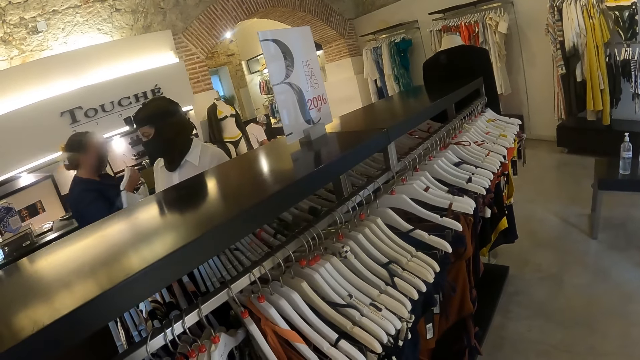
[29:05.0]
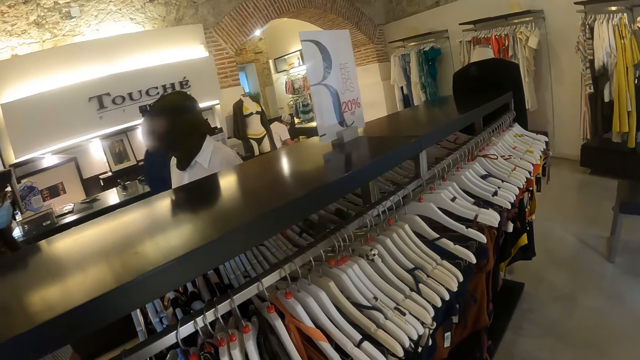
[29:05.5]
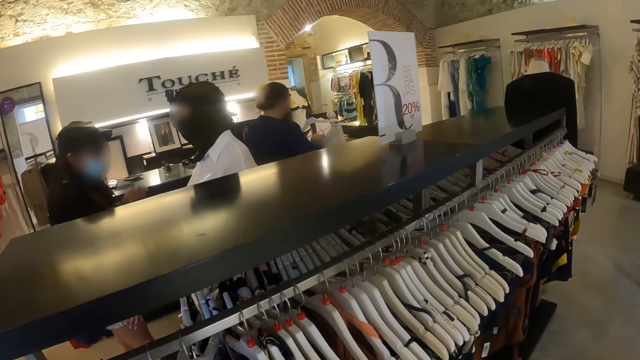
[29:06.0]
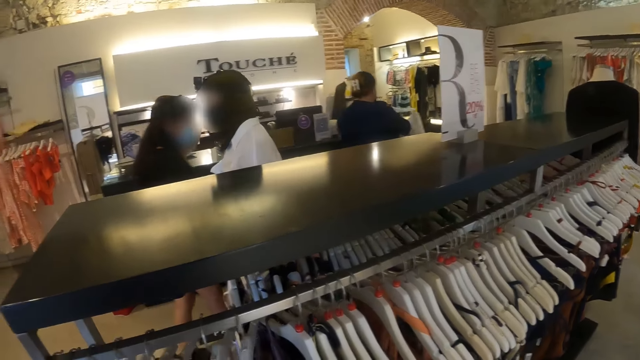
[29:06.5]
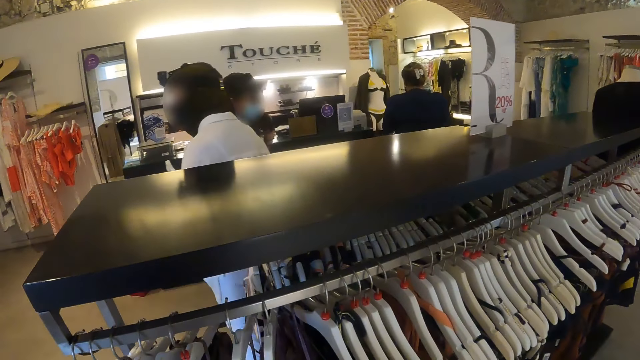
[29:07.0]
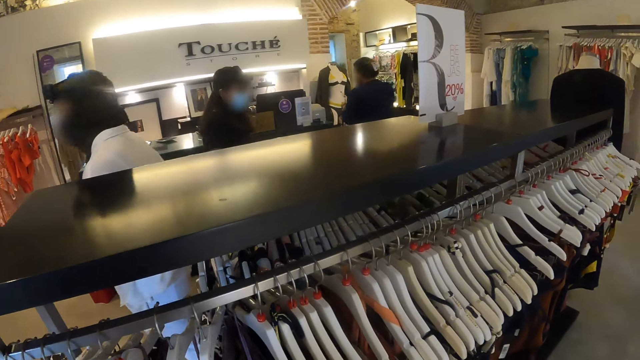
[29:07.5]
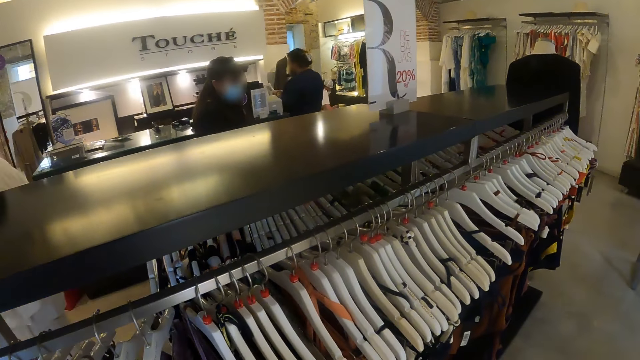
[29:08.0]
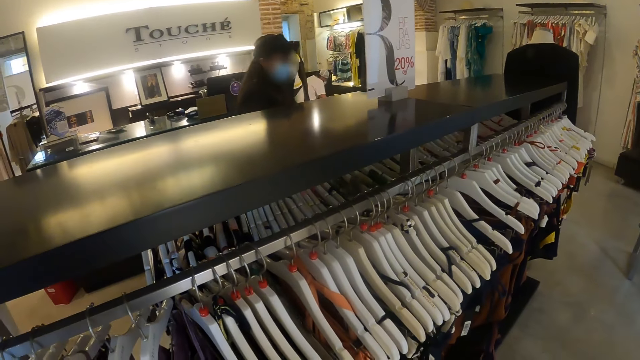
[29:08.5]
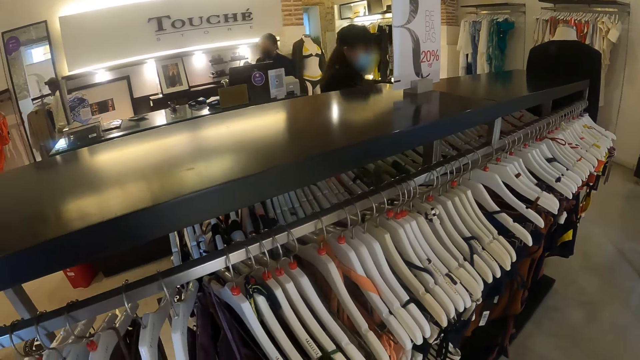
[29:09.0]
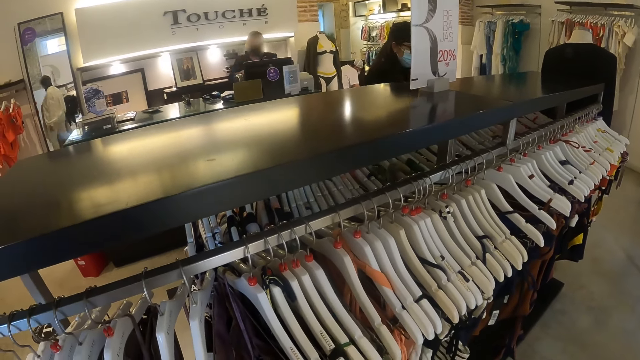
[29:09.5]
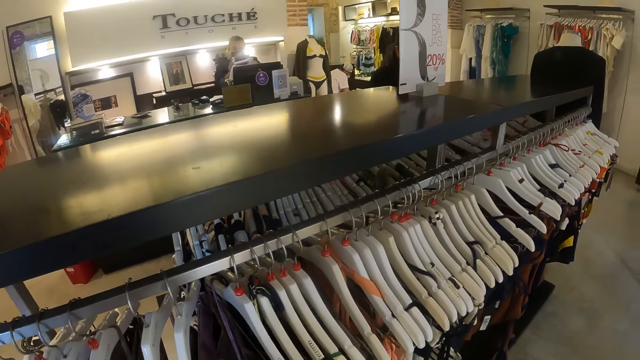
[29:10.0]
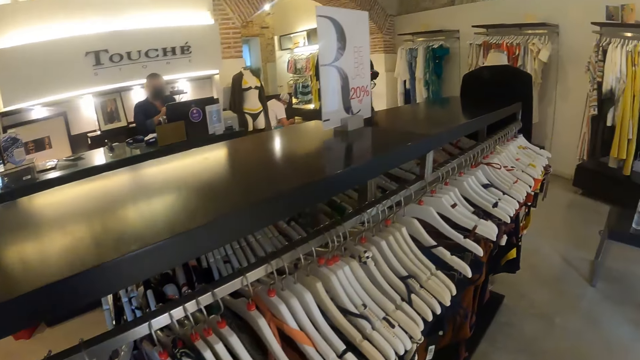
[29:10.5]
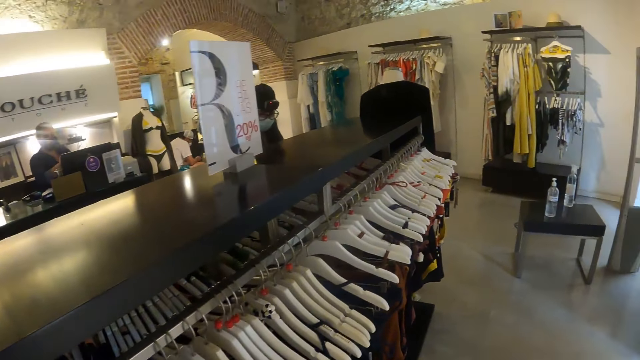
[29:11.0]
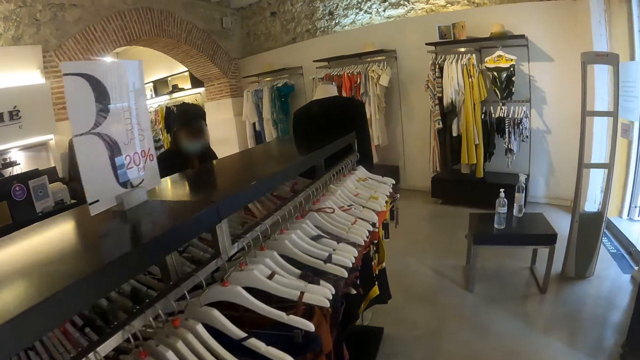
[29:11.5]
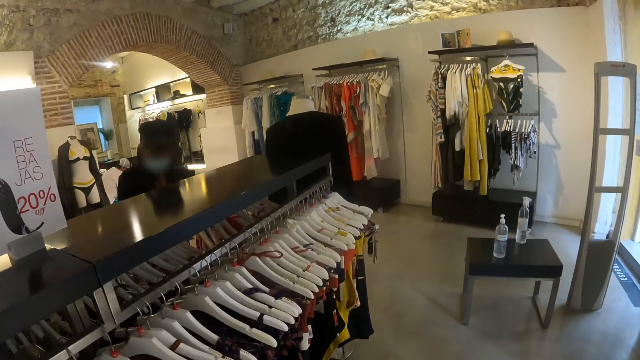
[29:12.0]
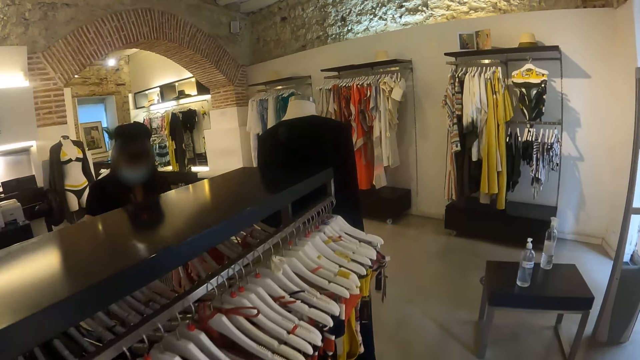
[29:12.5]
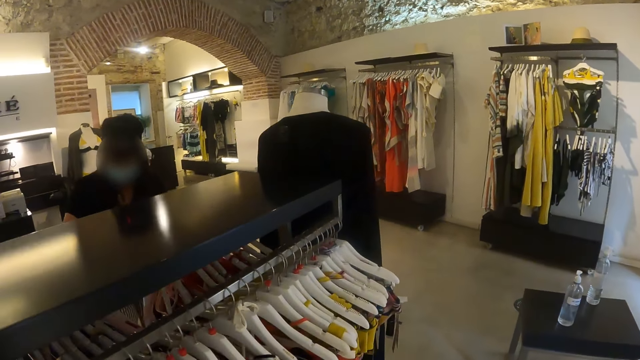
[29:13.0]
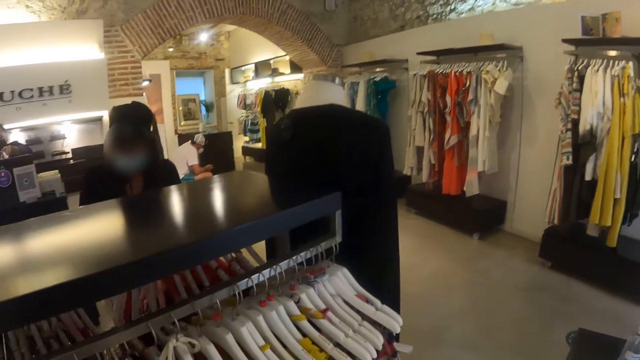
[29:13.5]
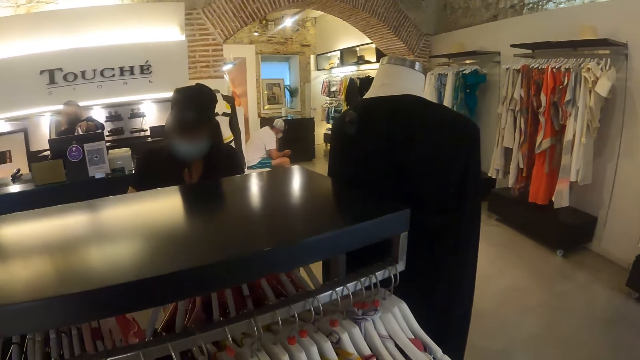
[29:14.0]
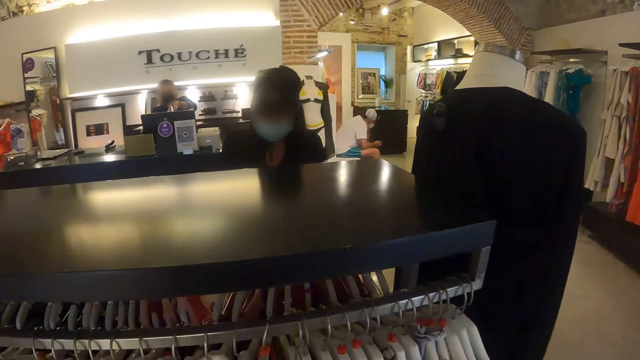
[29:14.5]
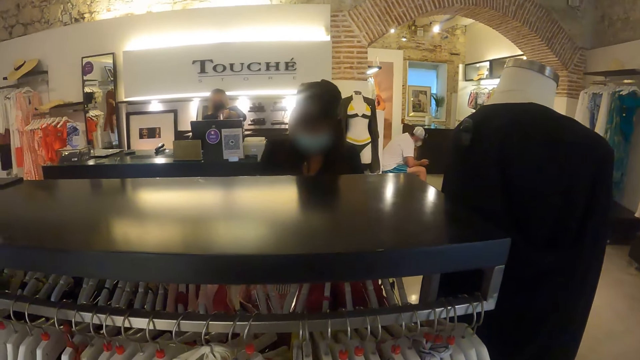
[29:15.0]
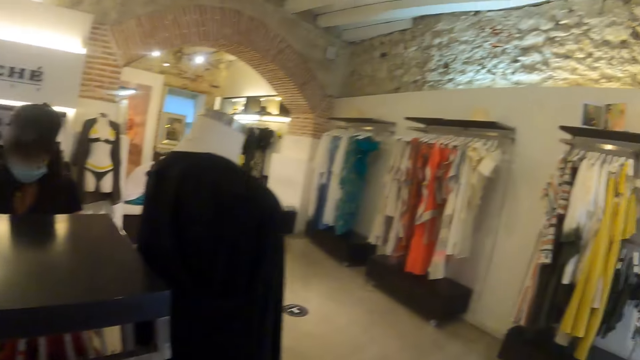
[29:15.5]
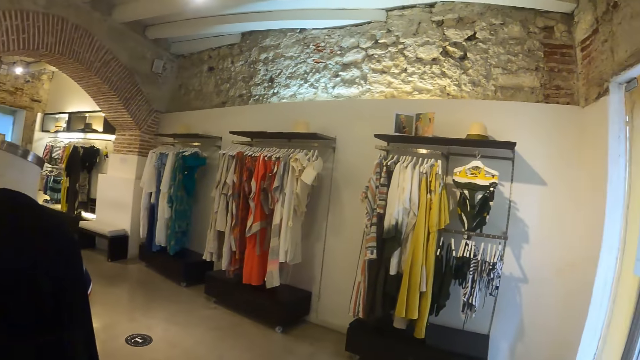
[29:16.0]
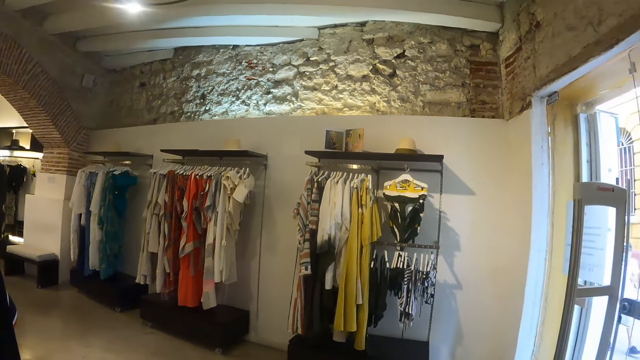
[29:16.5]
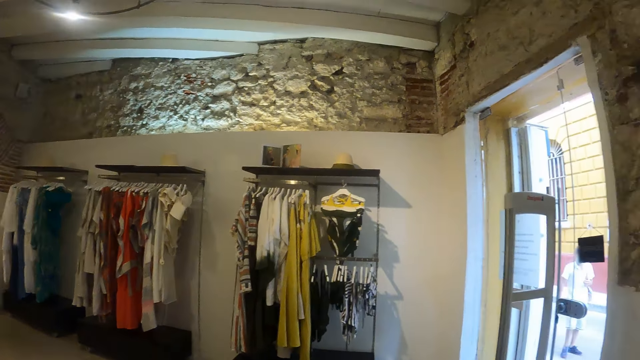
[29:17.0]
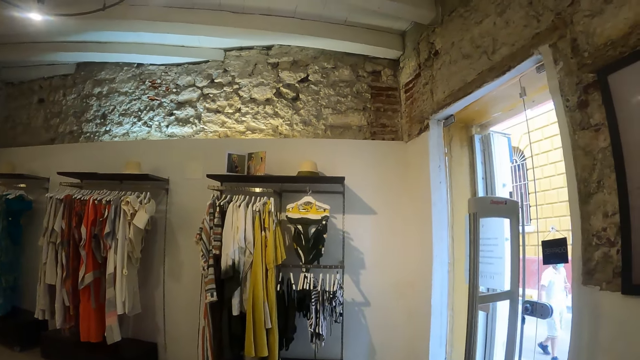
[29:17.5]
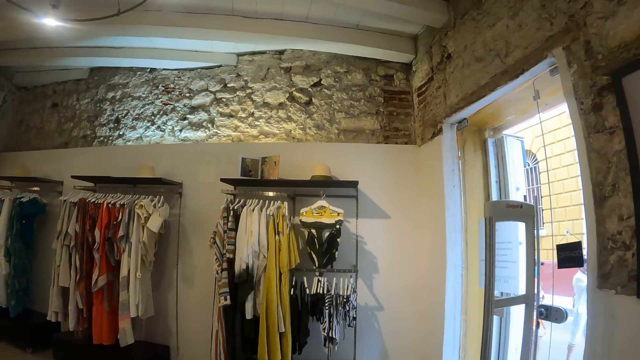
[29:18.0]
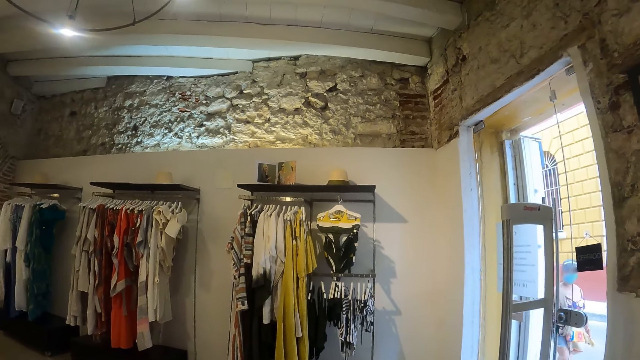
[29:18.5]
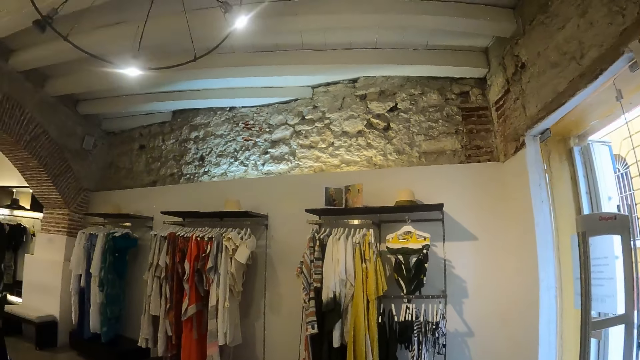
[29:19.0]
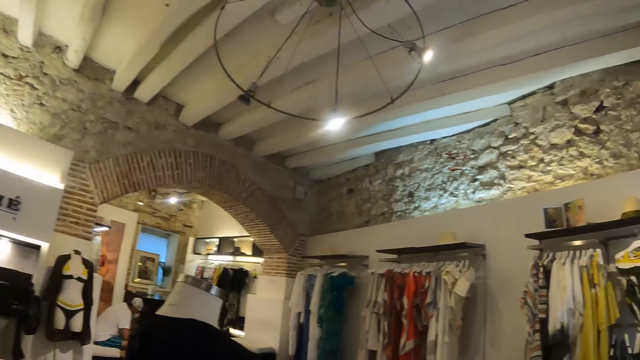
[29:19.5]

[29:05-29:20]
A person walks around. The camera wearer gives cloth to another person. Another person walks around. Another person walks around. The camera wearer chats with a lady. They walk around, check clothes in the clothes store, and look around.

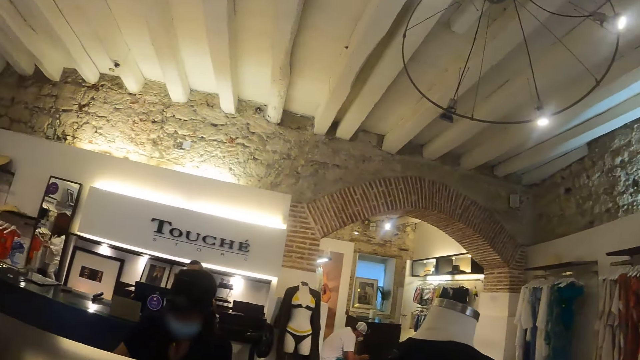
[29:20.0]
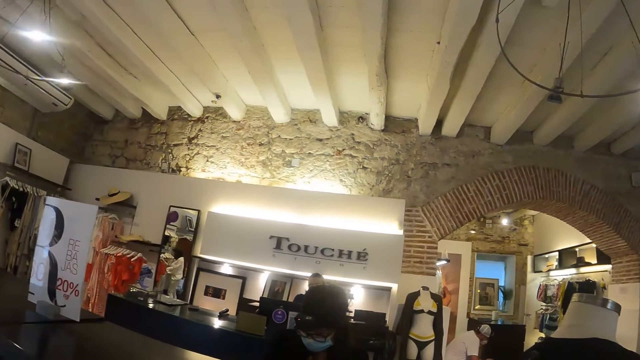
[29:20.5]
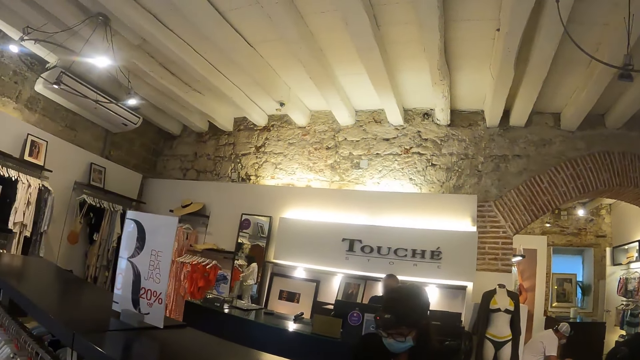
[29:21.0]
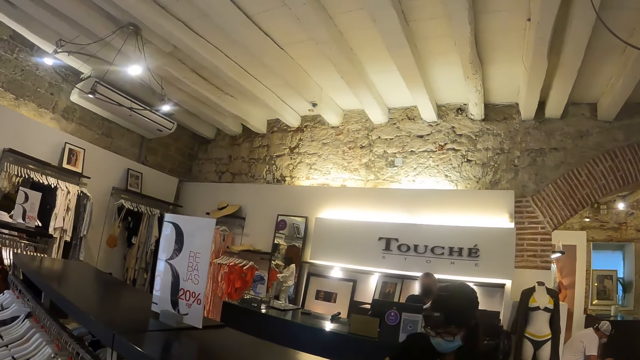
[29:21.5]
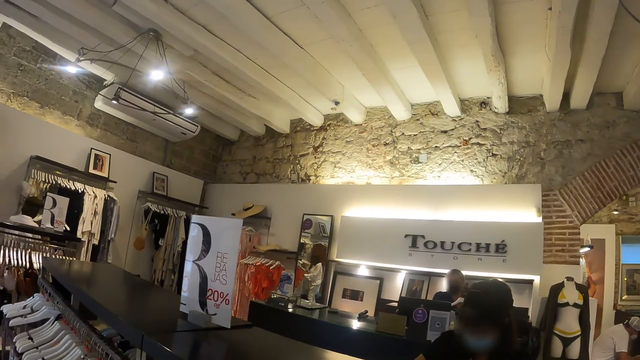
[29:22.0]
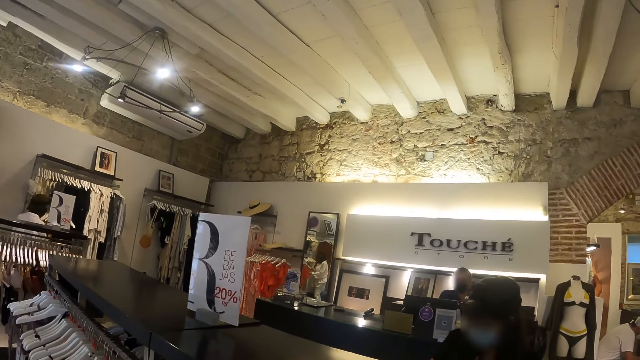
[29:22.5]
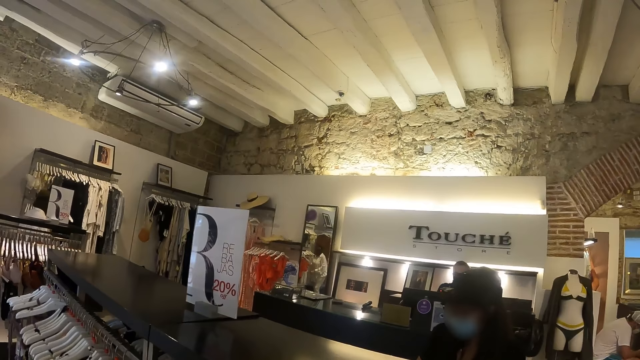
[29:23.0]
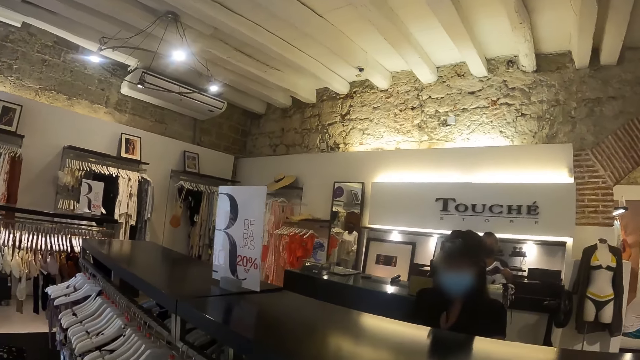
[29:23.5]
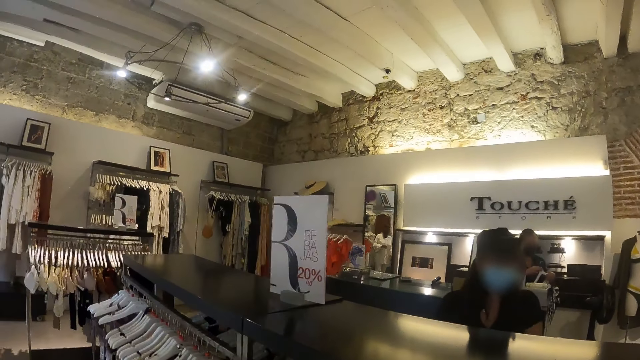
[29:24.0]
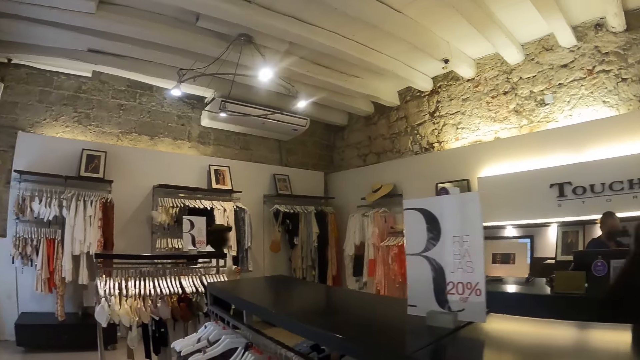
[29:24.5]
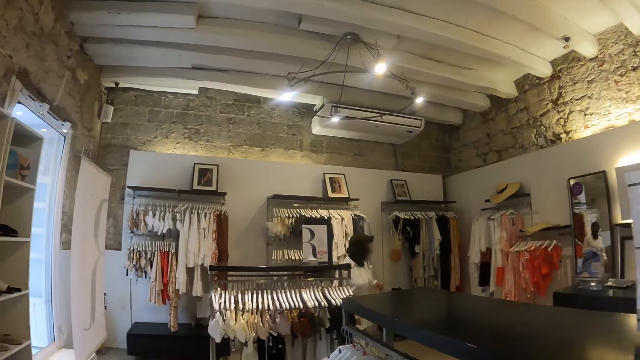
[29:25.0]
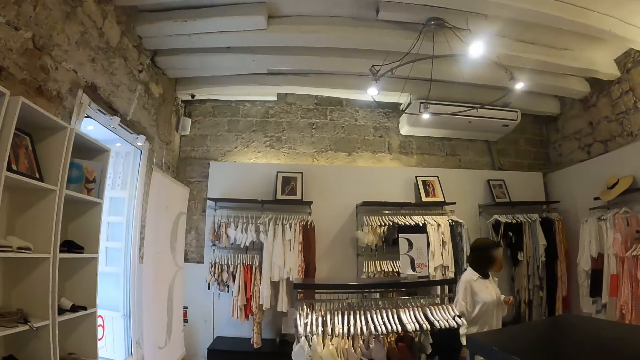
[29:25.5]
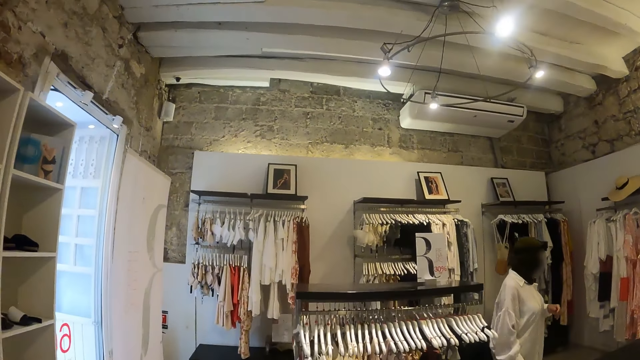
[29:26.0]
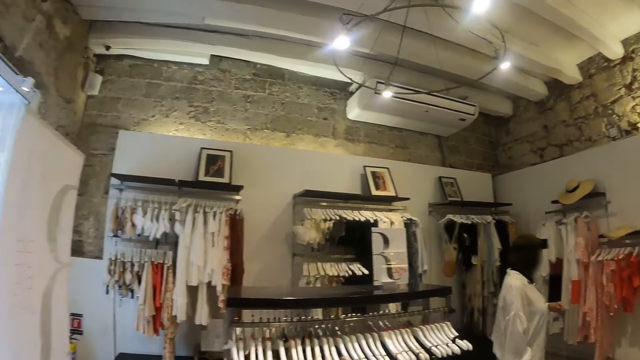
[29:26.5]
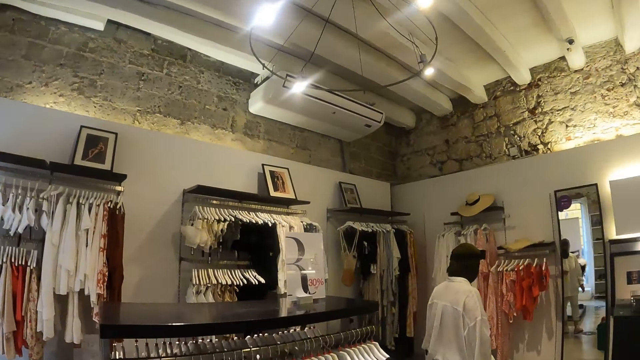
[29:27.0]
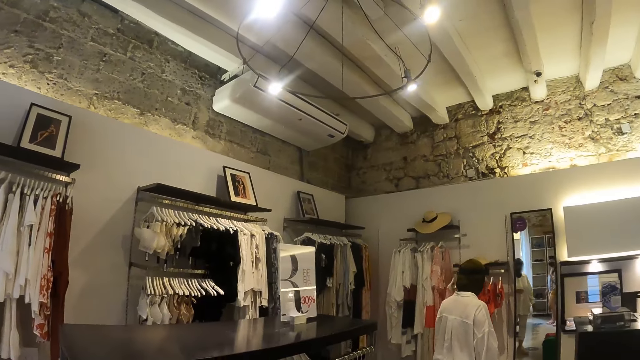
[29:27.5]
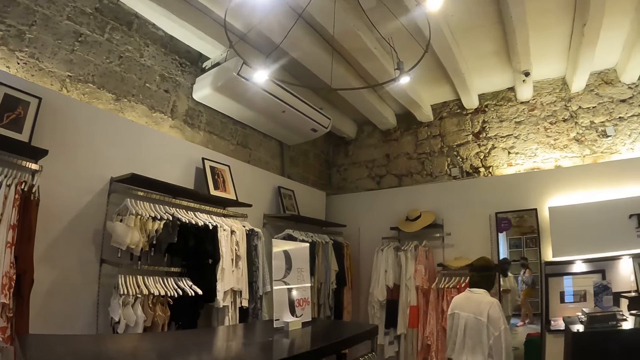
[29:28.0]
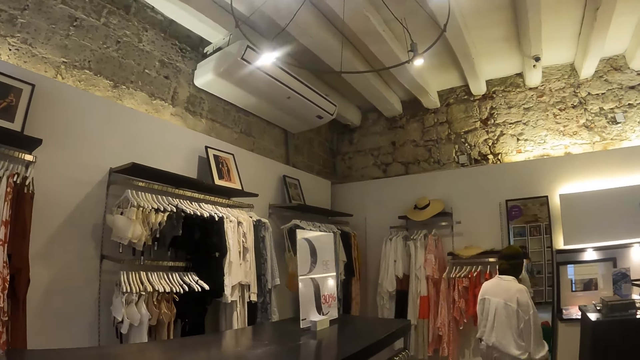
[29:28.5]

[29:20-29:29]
The camera wearer walks around.
